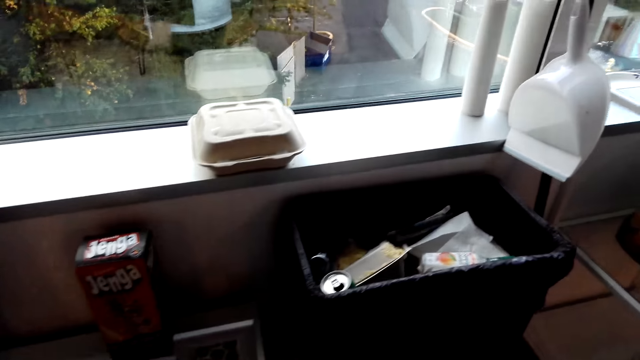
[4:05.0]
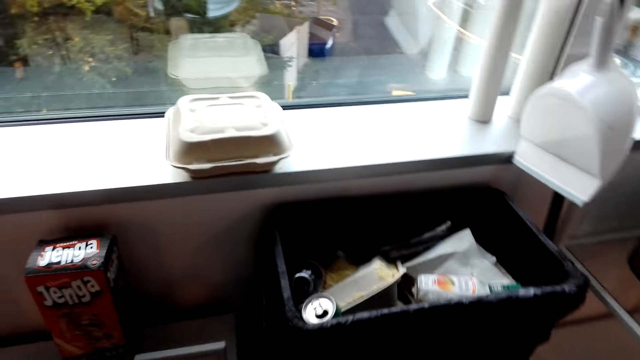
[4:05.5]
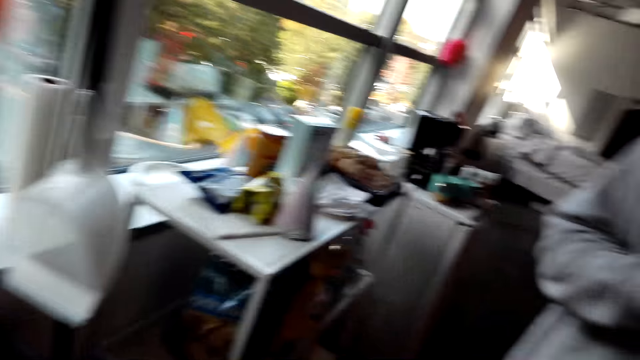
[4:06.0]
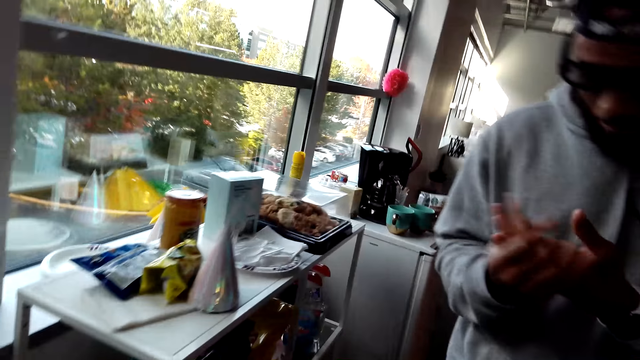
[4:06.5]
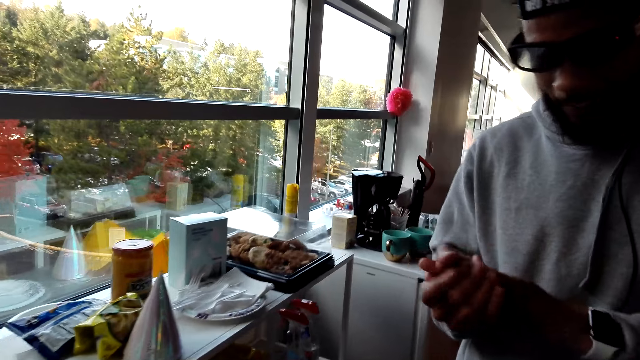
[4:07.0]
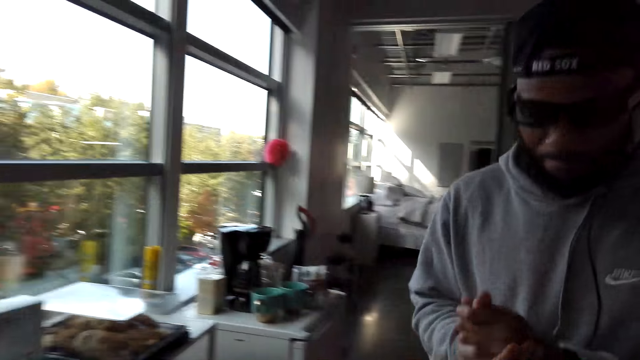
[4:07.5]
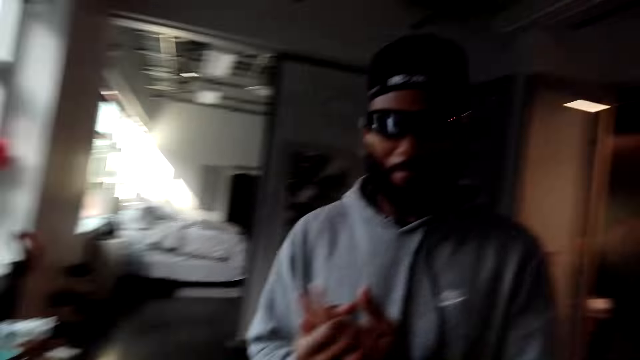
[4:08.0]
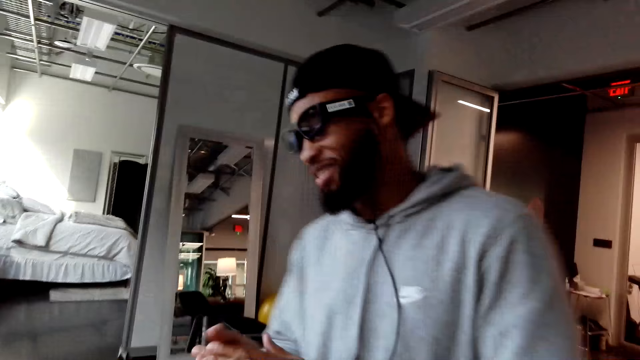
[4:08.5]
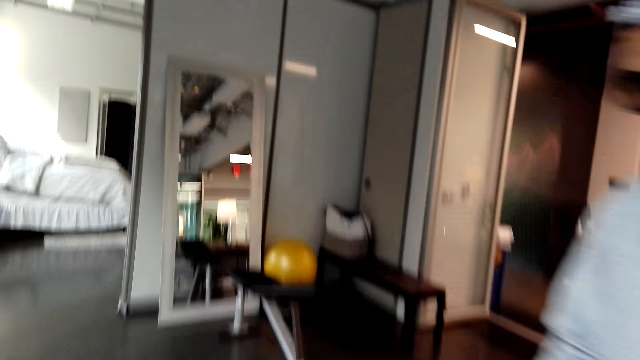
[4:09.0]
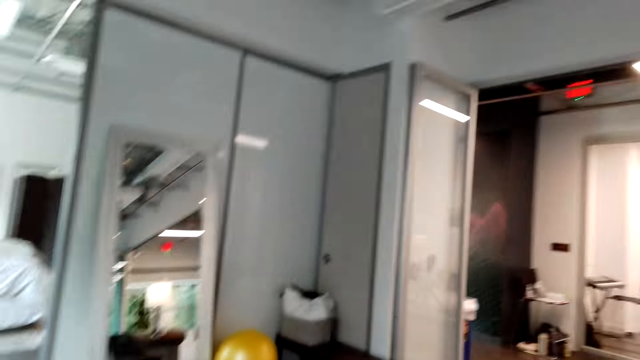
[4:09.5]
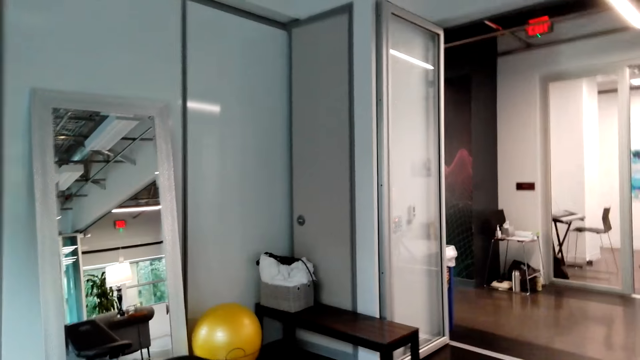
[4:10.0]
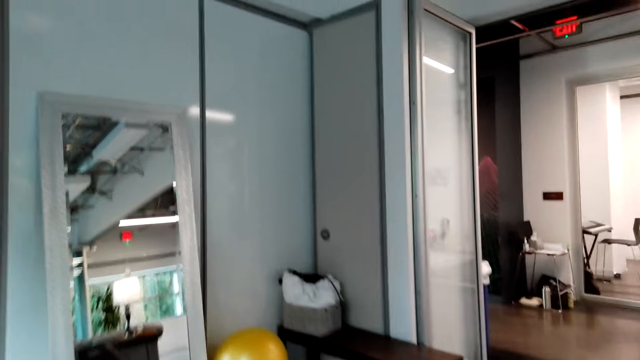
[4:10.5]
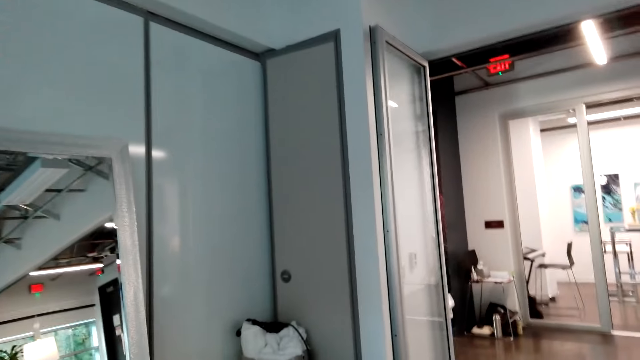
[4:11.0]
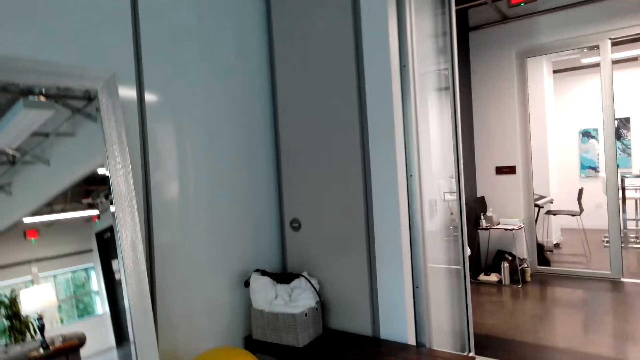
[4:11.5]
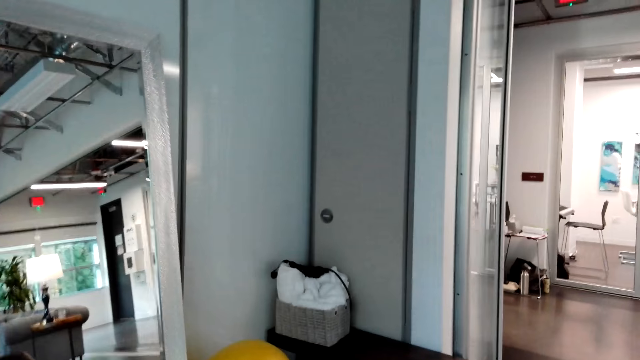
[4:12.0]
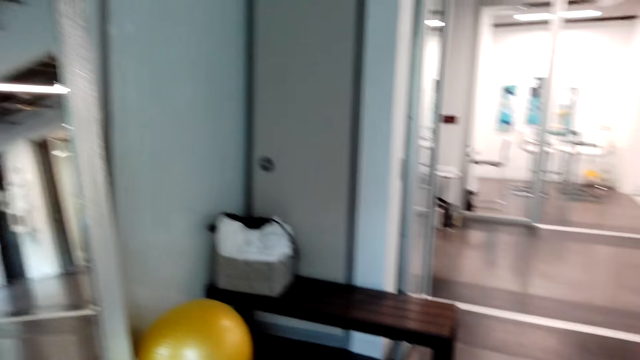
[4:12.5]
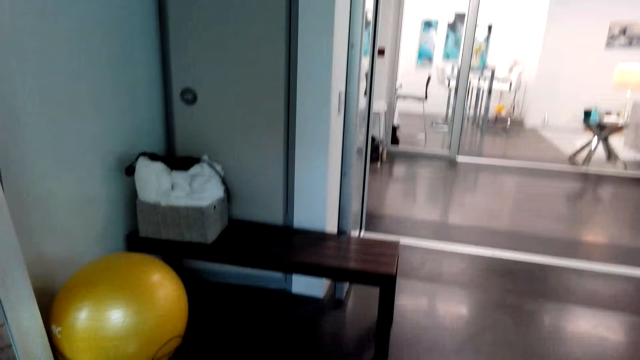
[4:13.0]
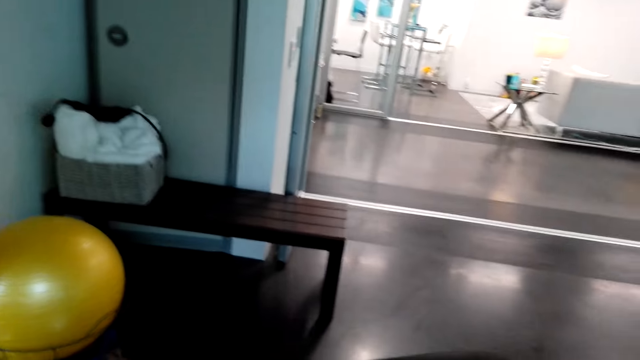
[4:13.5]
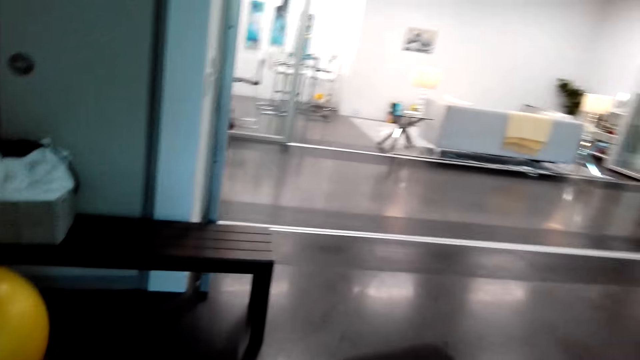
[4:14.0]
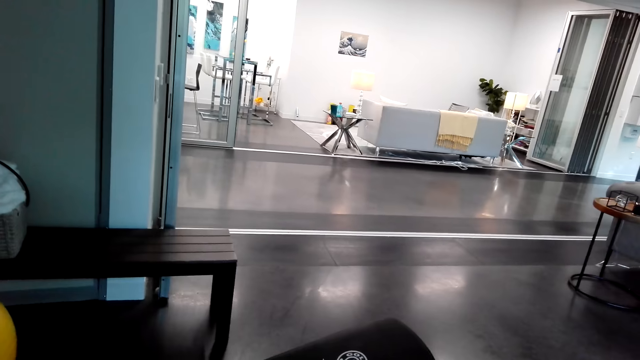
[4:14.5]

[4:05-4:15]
The camera wearer looks around the apartment. A man rubs his hand. The camera wearer talks to the man. They walk around the apartment.

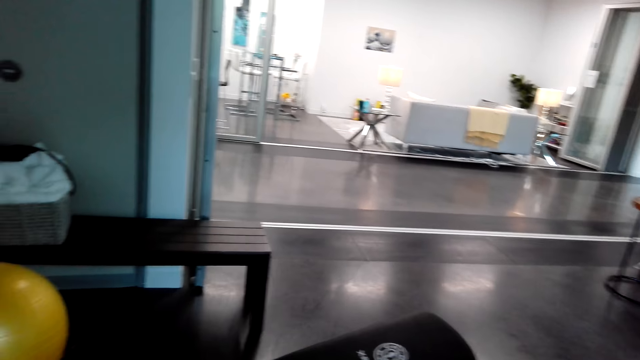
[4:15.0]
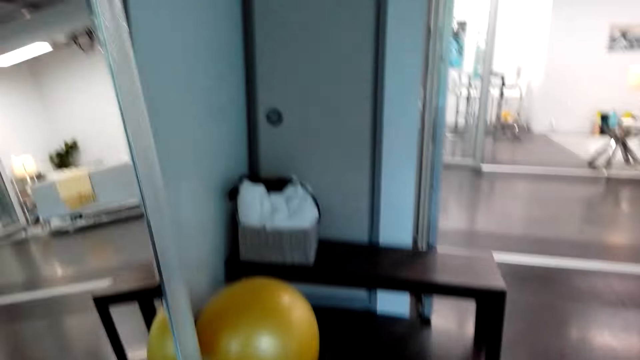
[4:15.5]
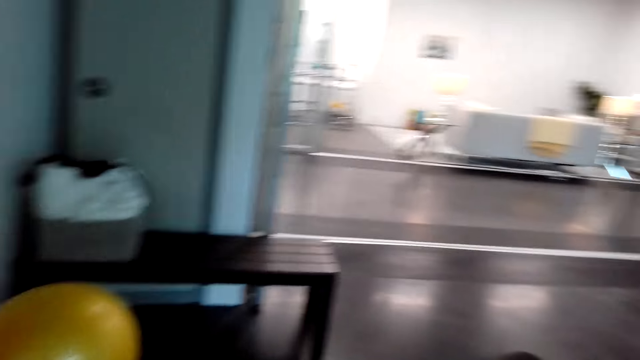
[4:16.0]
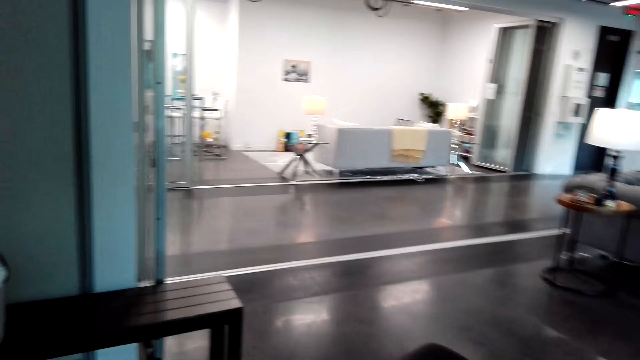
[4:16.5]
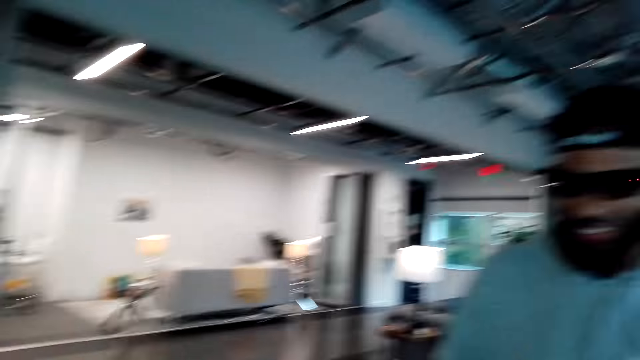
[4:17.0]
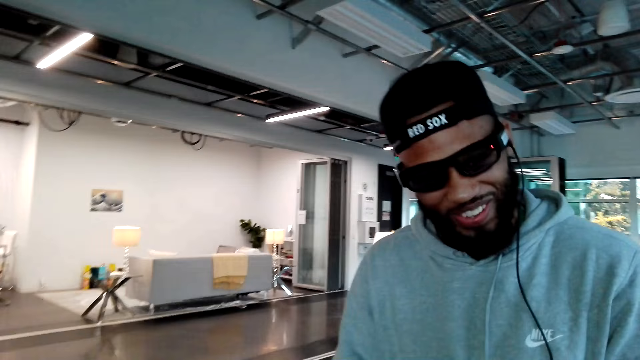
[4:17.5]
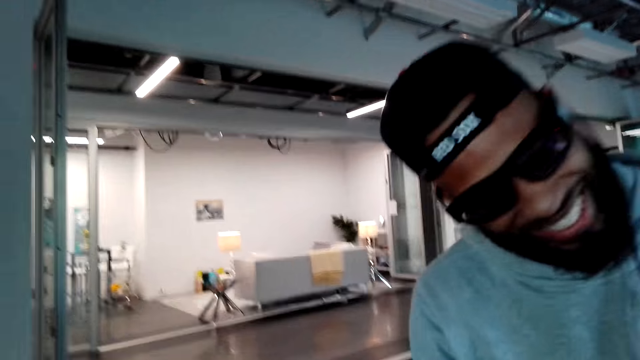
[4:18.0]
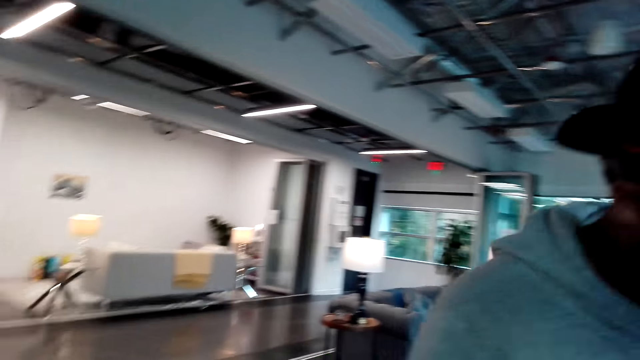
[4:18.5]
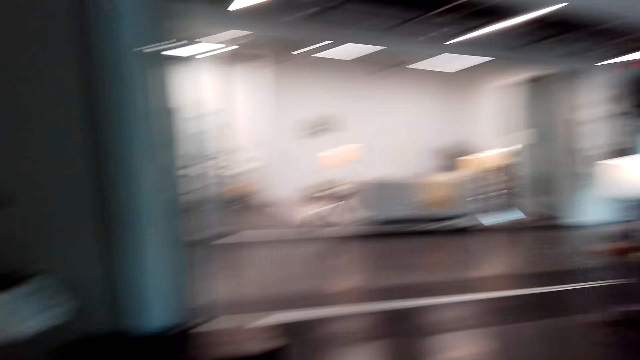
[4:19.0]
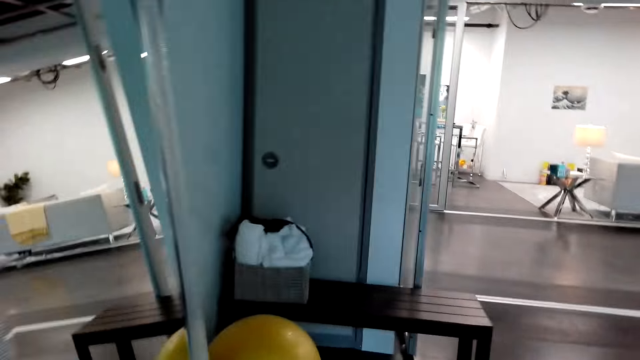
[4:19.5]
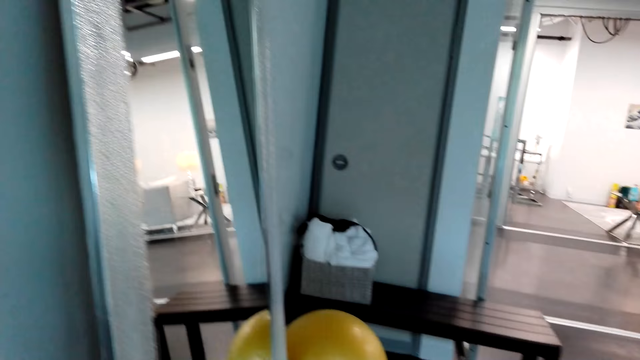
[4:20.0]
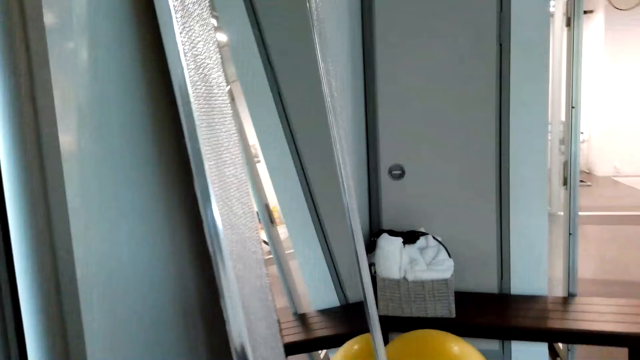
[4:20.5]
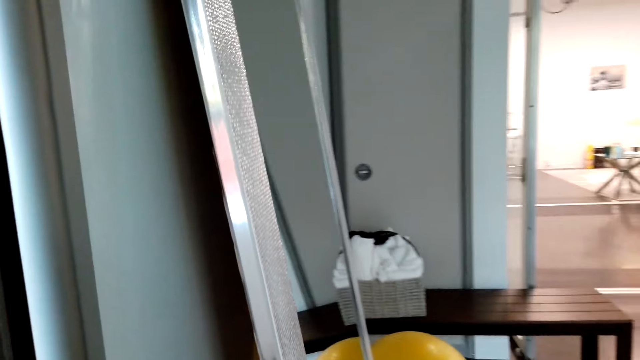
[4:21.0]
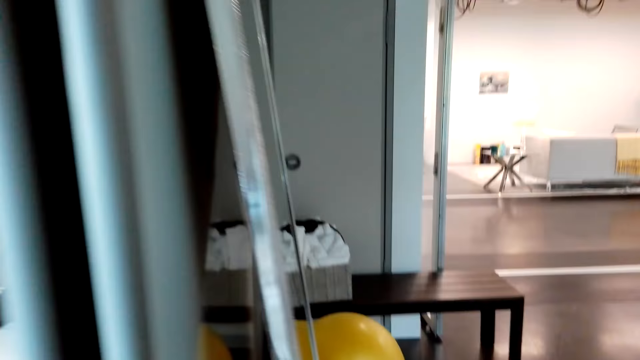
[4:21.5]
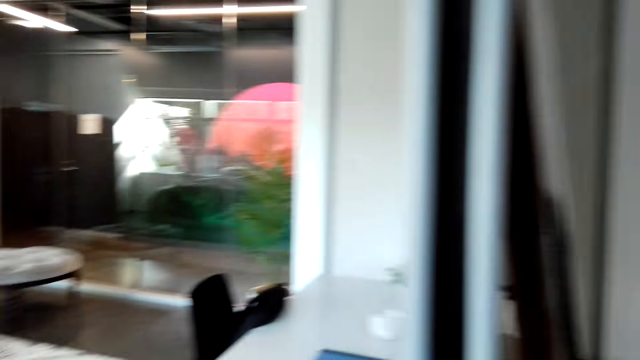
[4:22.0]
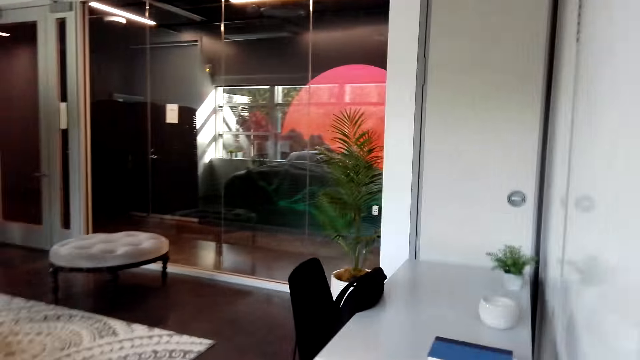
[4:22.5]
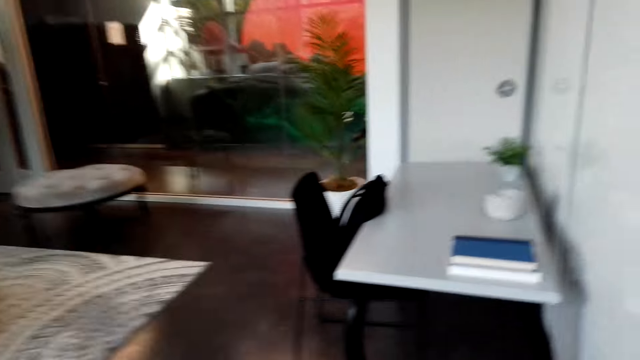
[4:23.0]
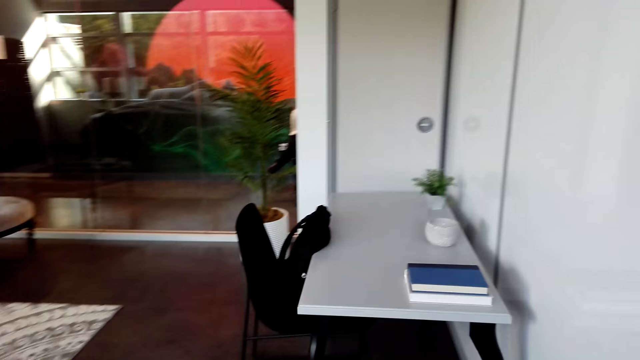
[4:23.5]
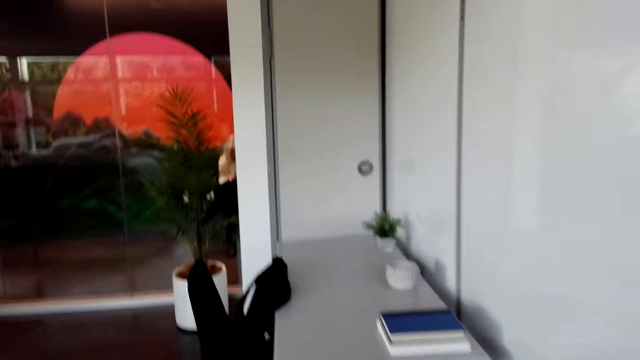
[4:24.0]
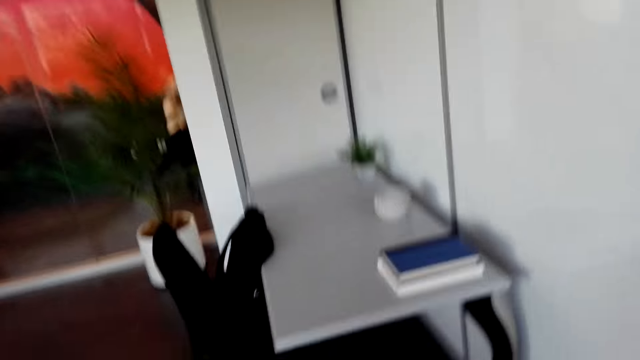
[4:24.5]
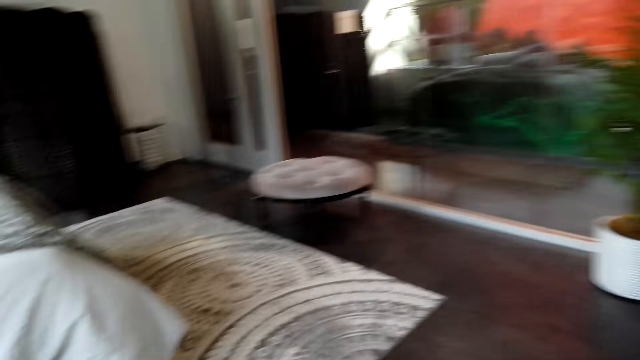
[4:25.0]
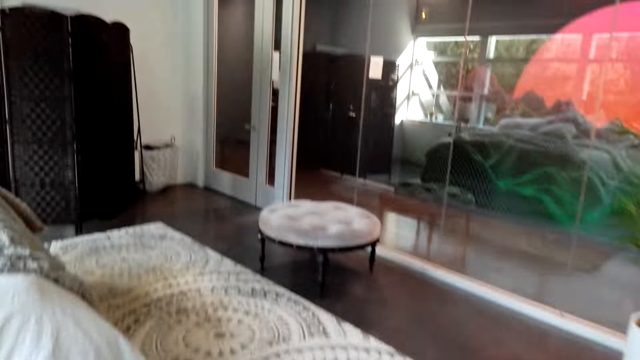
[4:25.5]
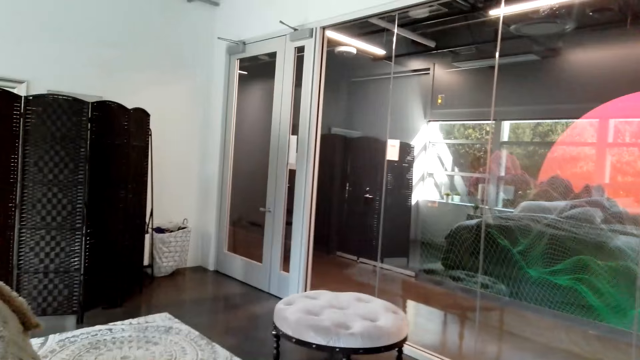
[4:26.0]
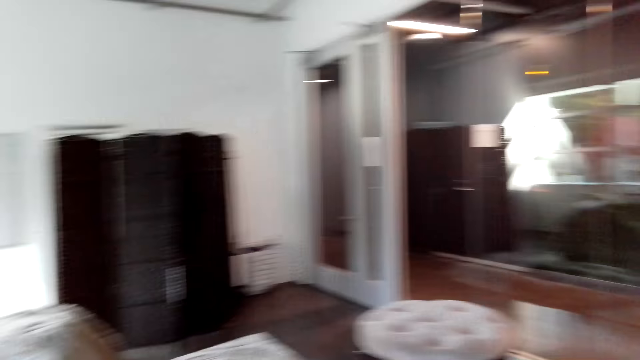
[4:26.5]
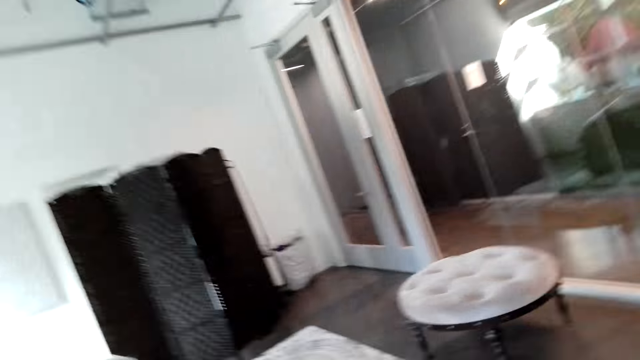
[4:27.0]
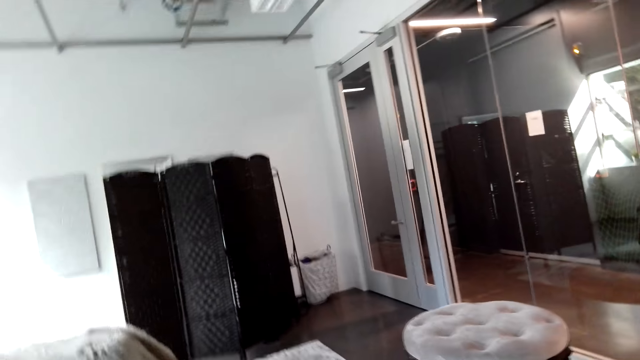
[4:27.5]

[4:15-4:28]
The camera wearer talks to a man. They look around the apartment. They walk around the bedroom.
